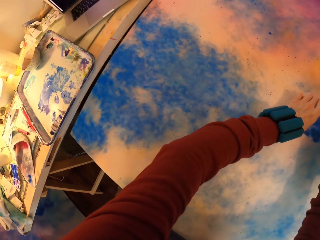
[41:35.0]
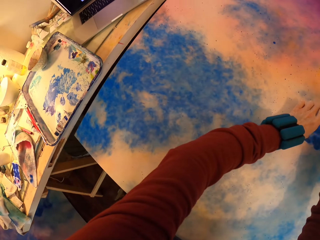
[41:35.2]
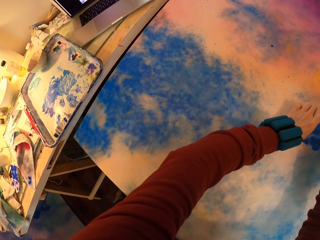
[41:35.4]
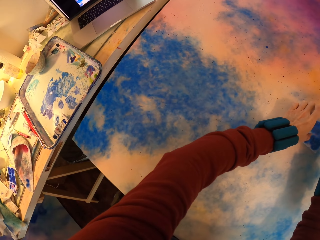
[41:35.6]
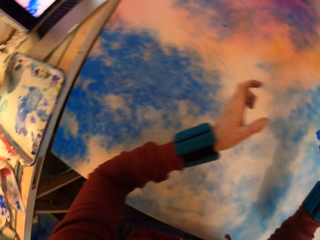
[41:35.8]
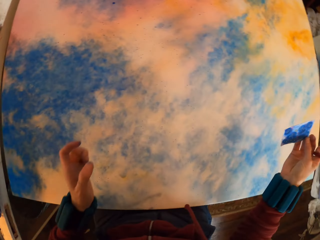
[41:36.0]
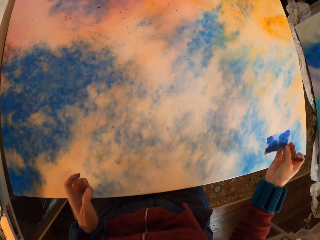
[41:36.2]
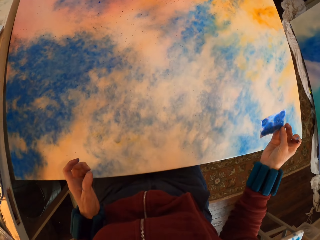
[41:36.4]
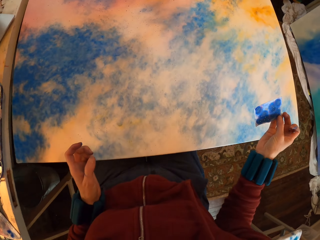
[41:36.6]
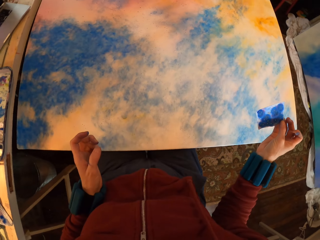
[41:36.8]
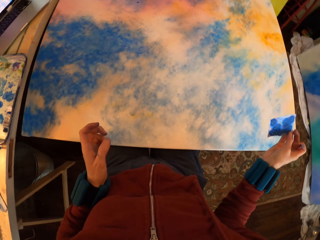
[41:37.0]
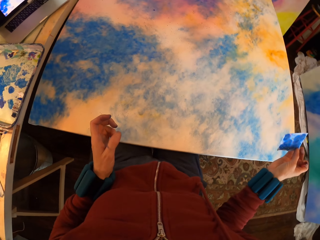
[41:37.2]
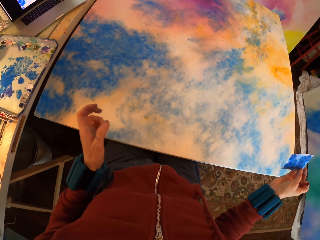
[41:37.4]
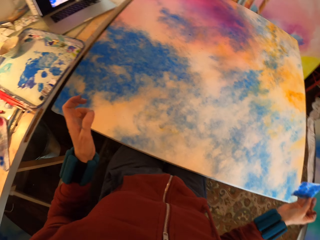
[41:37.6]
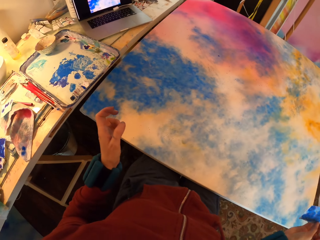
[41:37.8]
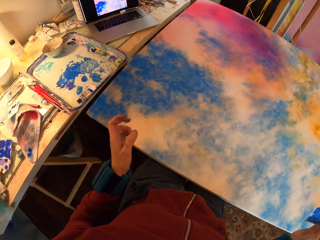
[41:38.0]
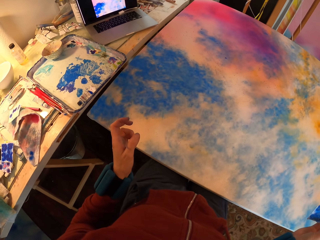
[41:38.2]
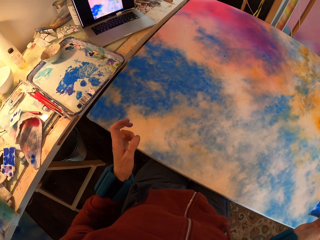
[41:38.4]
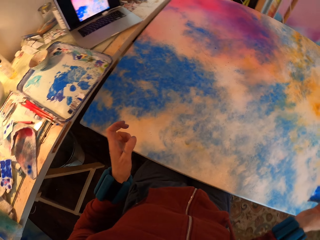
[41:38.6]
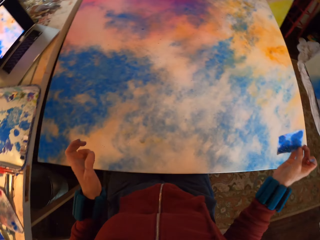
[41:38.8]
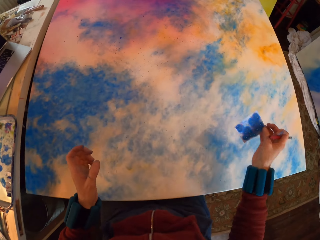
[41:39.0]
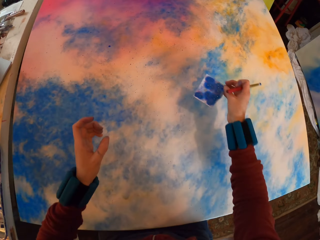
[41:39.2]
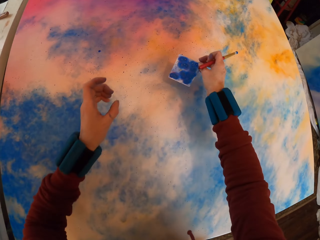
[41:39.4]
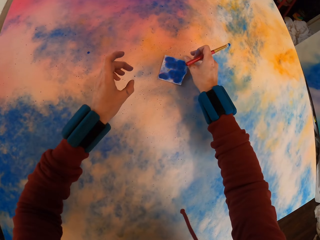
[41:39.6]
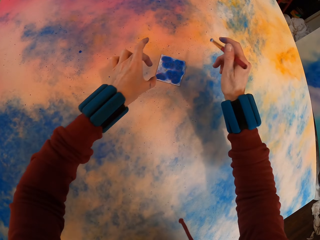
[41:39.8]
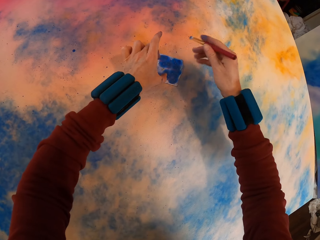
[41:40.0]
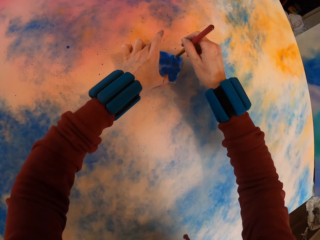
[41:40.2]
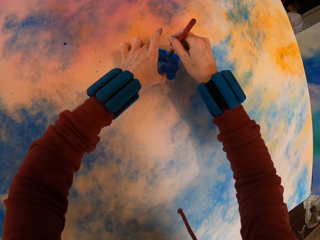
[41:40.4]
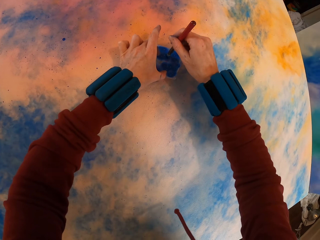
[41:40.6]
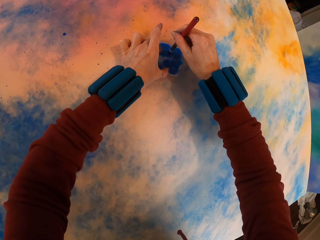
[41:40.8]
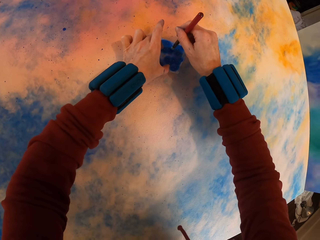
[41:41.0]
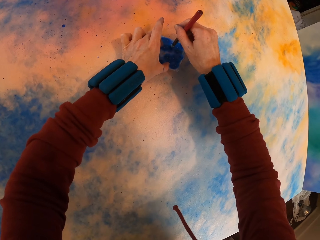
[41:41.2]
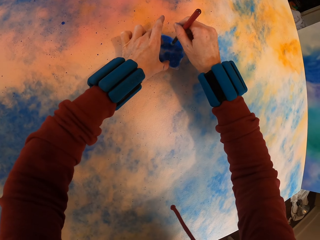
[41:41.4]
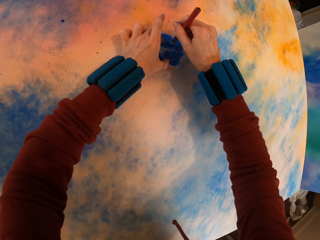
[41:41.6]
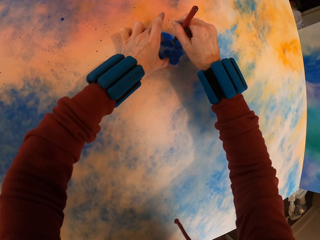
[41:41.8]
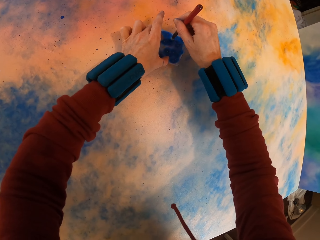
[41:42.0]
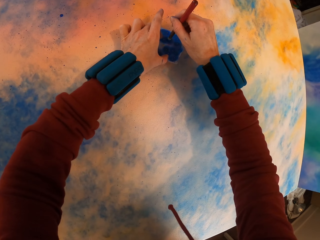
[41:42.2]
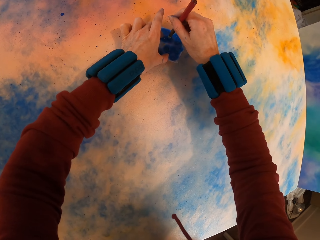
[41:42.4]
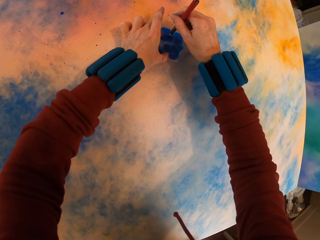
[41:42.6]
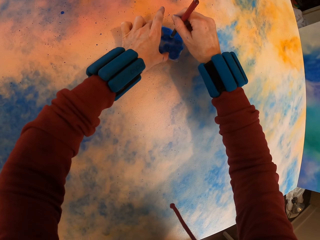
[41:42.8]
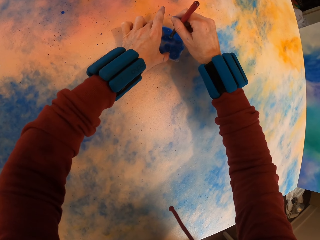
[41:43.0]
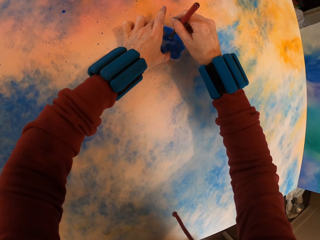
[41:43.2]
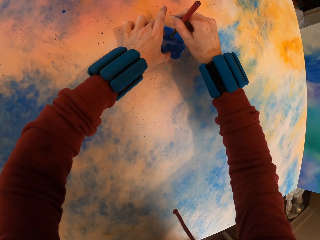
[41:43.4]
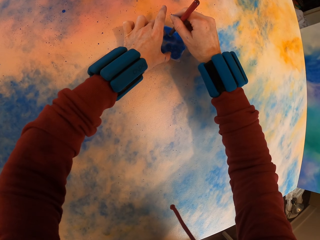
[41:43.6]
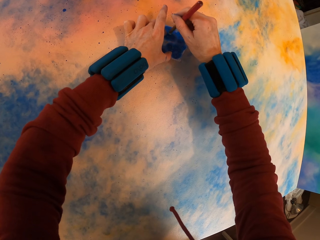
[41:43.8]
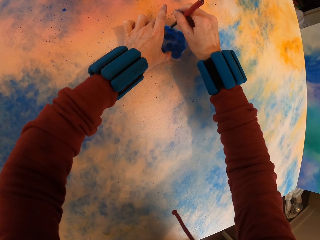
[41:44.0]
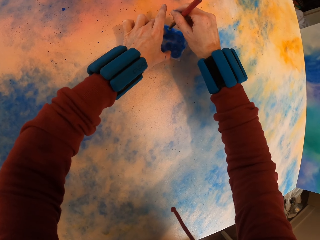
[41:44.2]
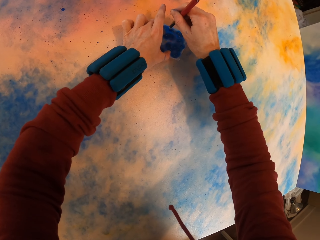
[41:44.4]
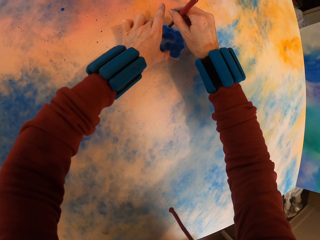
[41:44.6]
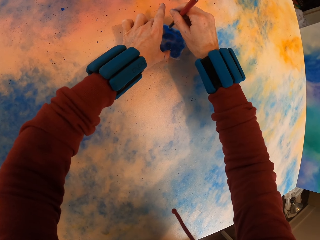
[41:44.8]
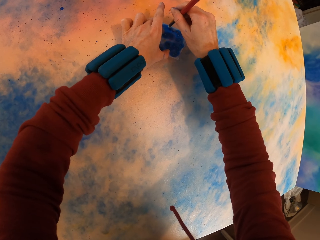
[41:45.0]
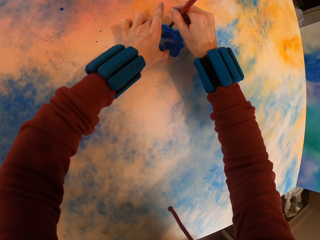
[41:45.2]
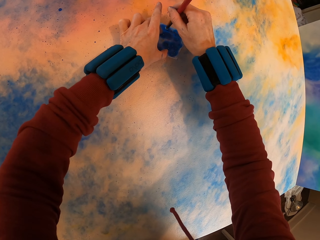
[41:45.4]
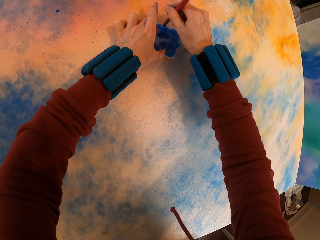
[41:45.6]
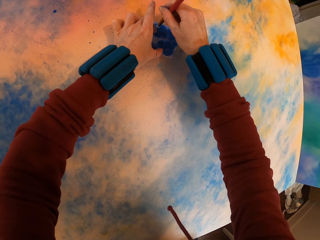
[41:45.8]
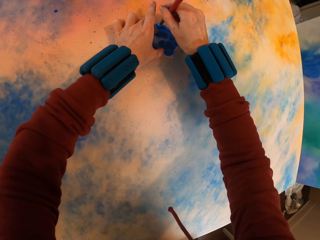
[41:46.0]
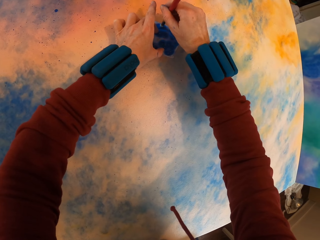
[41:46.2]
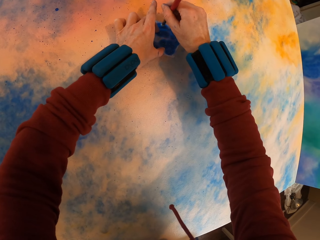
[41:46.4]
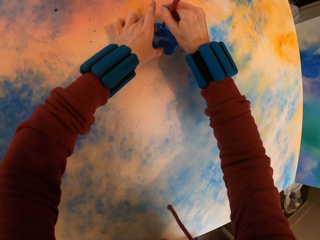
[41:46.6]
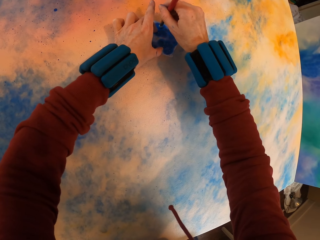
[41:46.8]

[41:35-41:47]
The camera wearer lifts the paper. They look at the painting. They look around. They place the paper on the canvas. They paint the canvas. They press the watercolor paper with a brush on the painting.

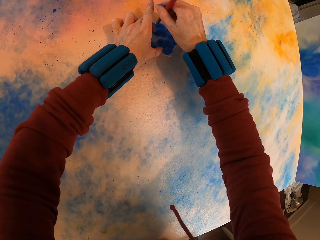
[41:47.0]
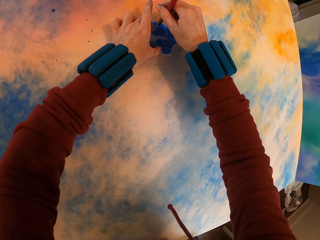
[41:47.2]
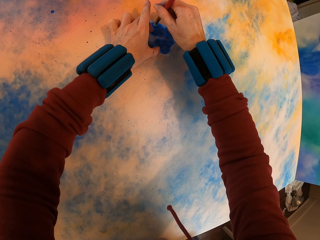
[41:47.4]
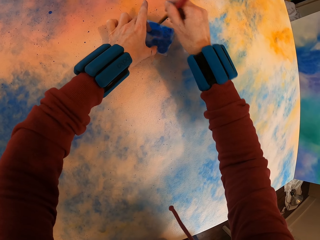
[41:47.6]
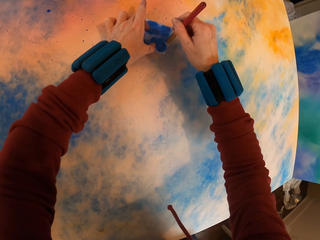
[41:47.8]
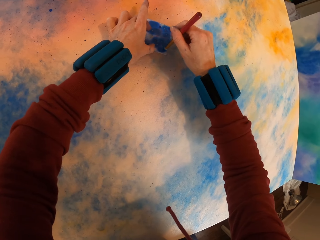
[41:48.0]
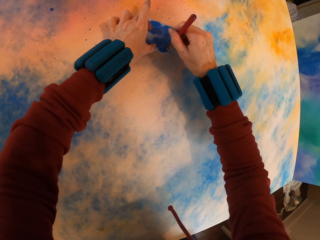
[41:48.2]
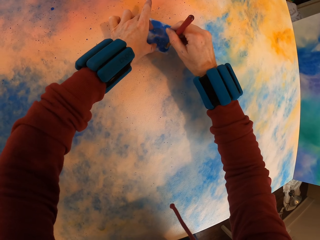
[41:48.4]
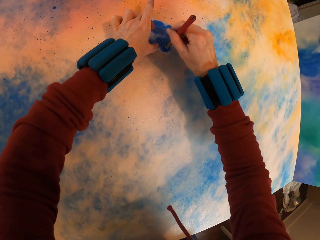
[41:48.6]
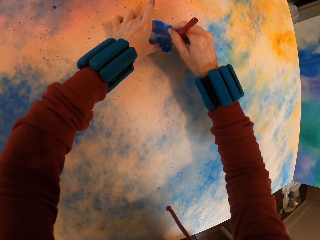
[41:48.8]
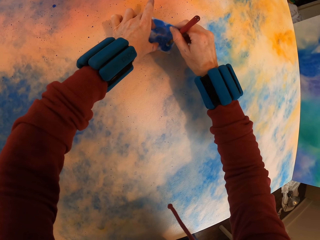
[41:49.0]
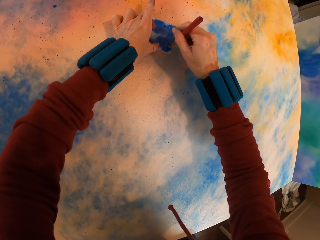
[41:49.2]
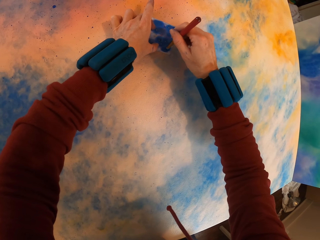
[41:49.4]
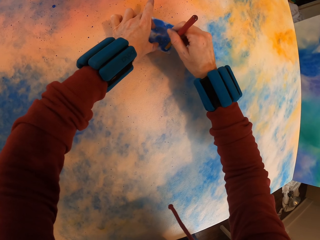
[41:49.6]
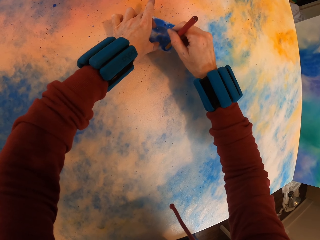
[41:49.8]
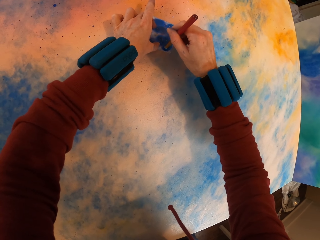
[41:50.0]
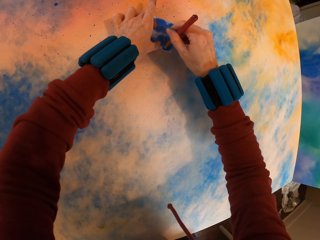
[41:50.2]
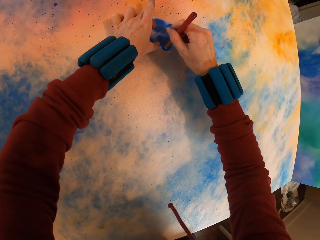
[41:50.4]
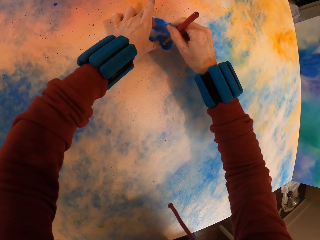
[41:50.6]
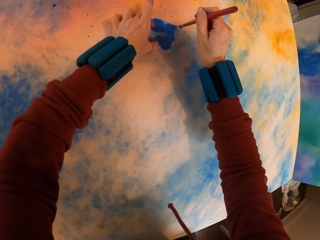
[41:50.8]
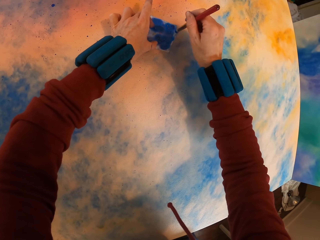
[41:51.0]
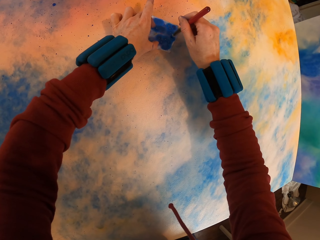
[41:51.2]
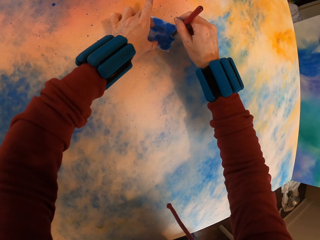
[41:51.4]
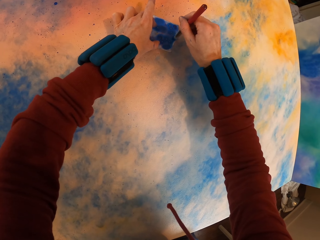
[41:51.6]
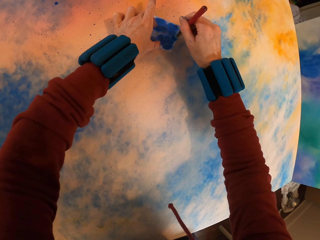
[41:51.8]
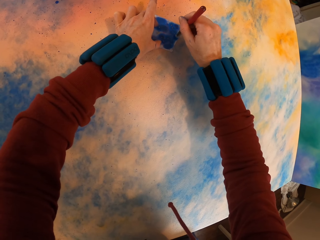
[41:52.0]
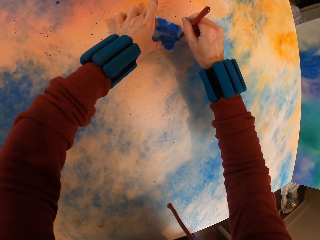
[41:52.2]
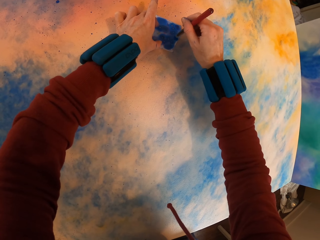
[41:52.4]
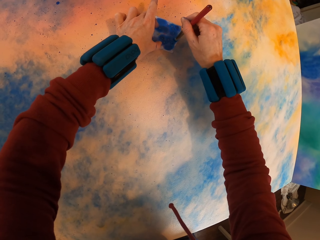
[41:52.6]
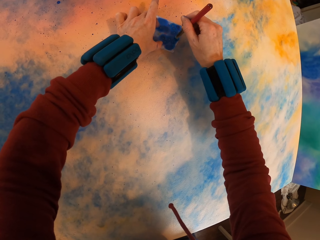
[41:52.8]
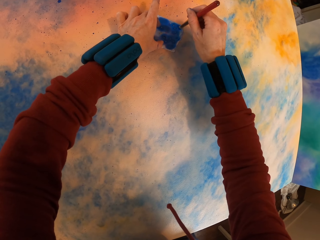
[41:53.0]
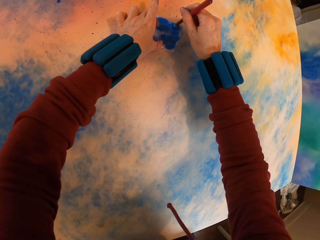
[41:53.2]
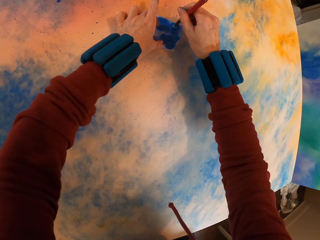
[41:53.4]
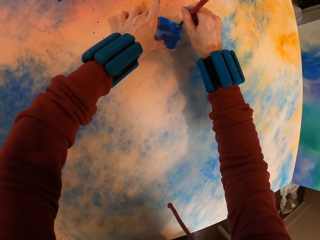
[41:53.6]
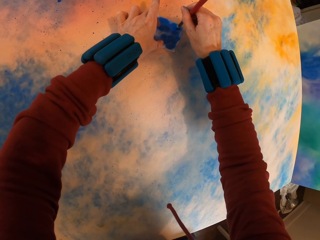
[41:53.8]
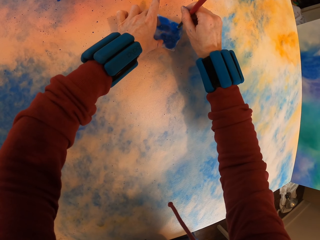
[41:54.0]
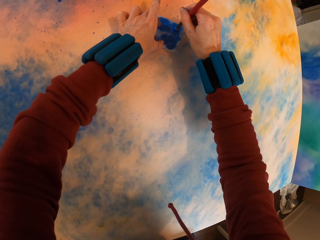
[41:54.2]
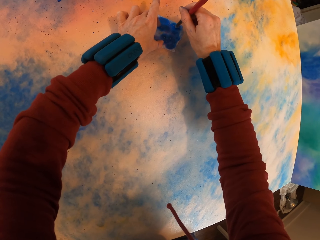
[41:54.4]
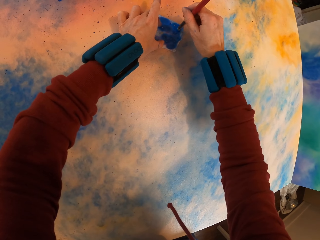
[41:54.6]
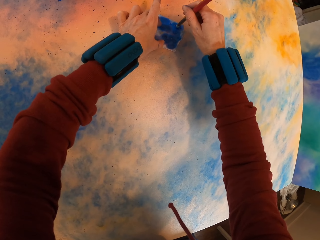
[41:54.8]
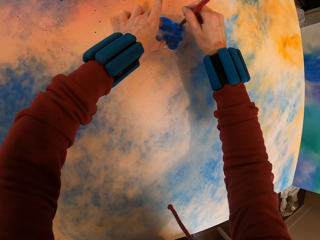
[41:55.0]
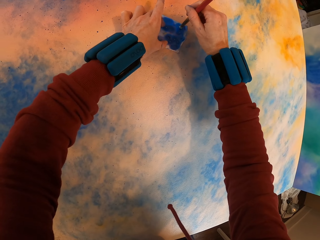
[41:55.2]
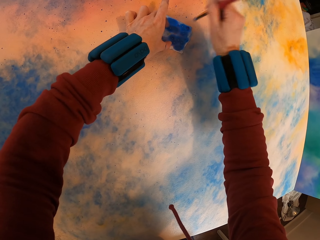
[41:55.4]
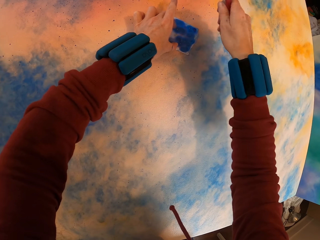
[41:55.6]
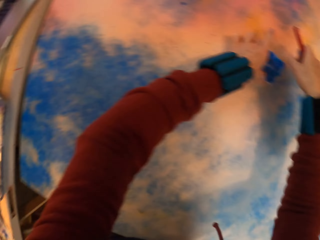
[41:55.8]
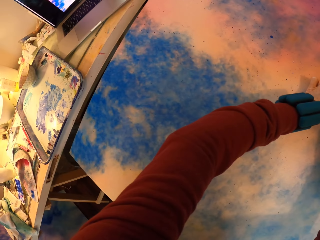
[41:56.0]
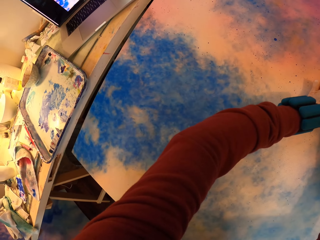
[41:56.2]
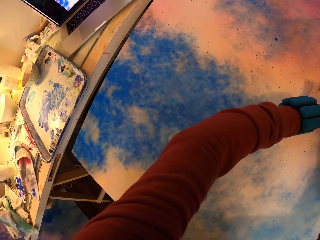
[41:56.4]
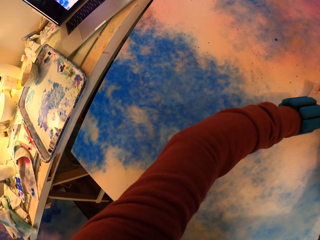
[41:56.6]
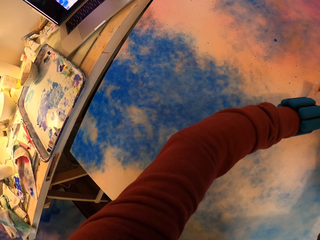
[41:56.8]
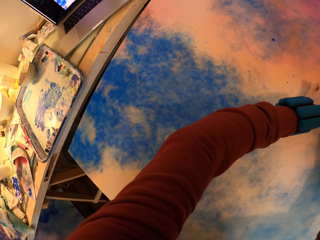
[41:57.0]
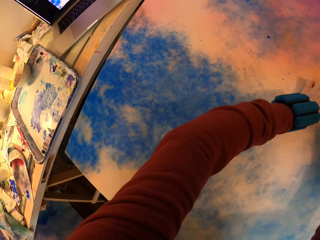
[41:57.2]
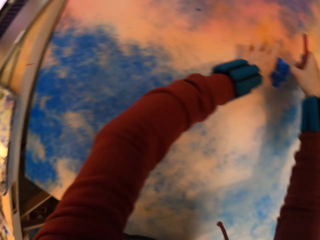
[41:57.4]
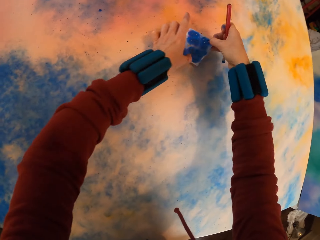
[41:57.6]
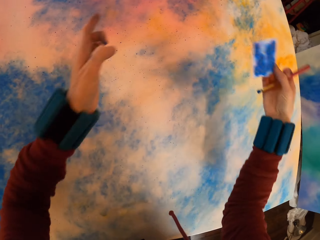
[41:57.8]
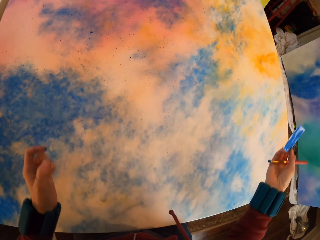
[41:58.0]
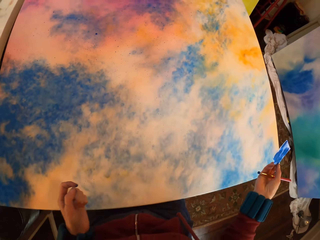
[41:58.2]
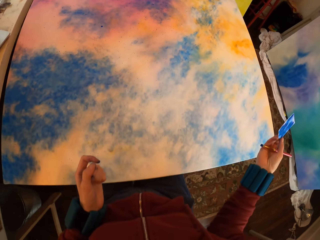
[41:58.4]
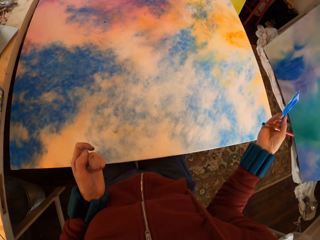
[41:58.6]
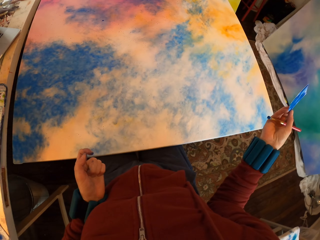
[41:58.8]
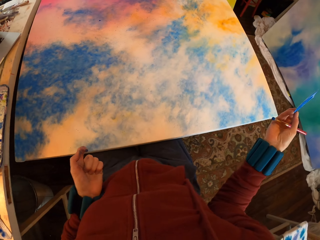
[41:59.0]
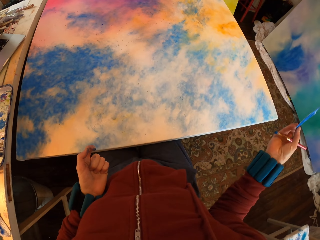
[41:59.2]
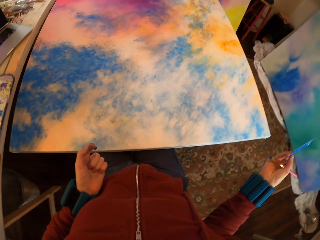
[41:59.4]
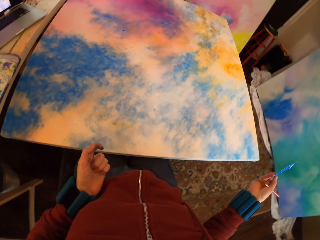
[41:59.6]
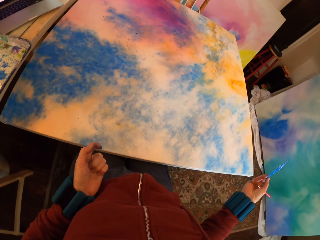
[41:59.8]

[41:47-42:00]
The camera wearer lifts the paper.
